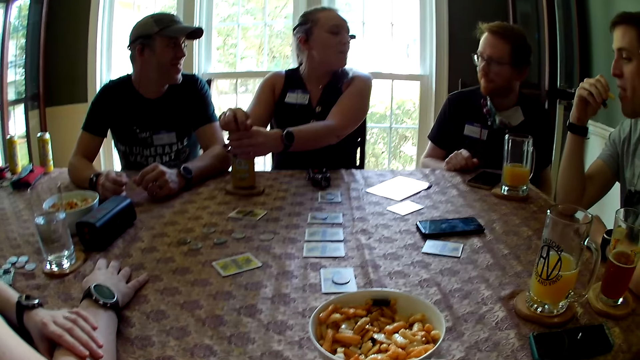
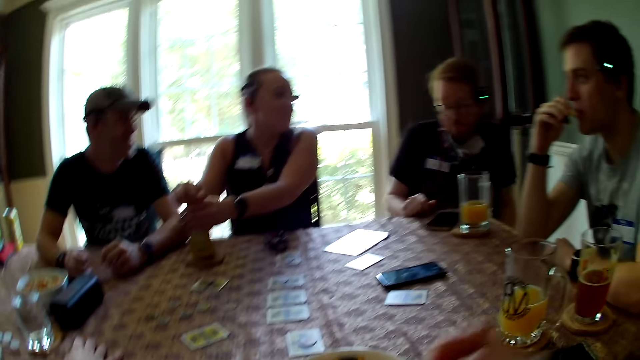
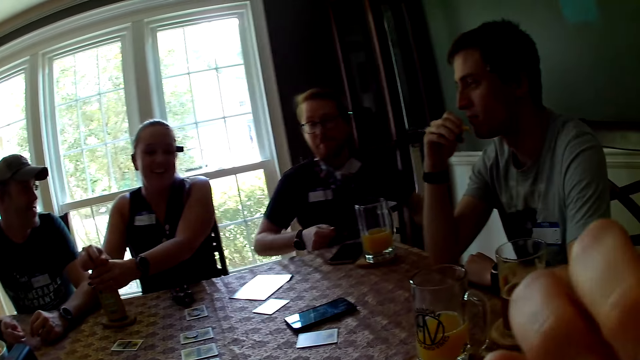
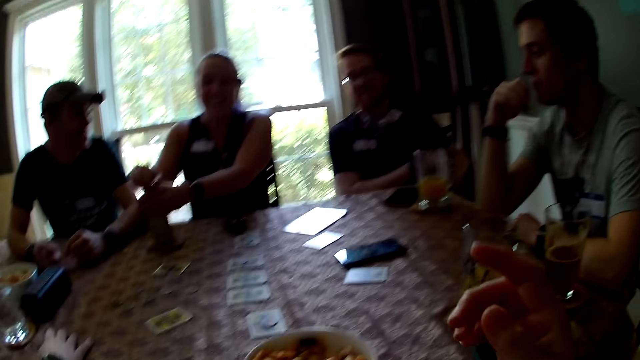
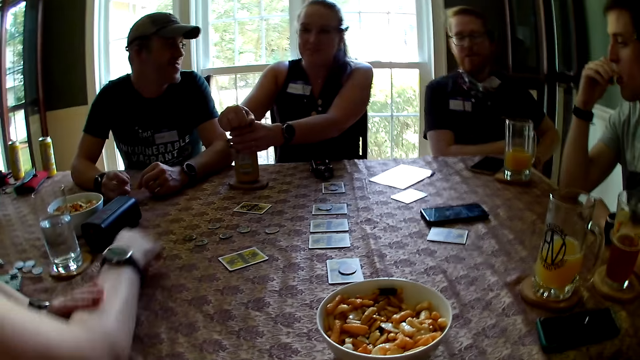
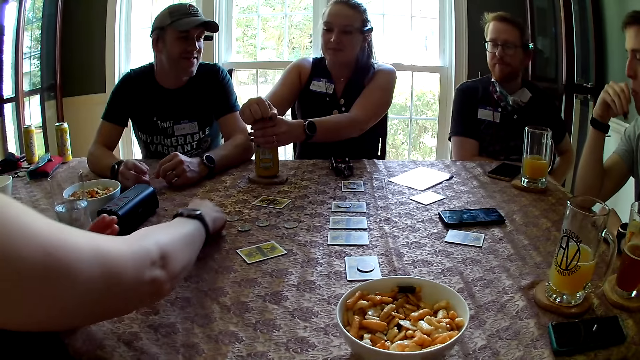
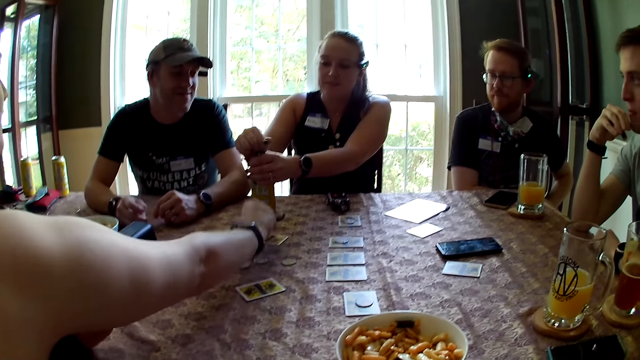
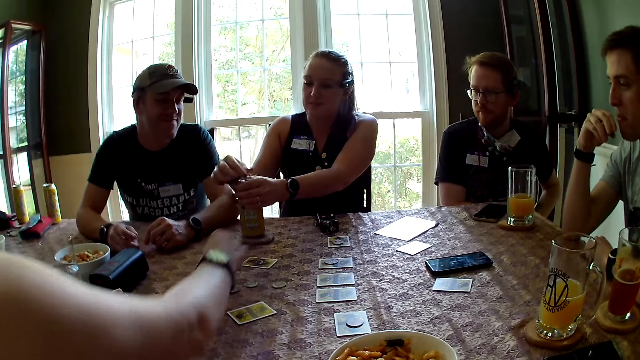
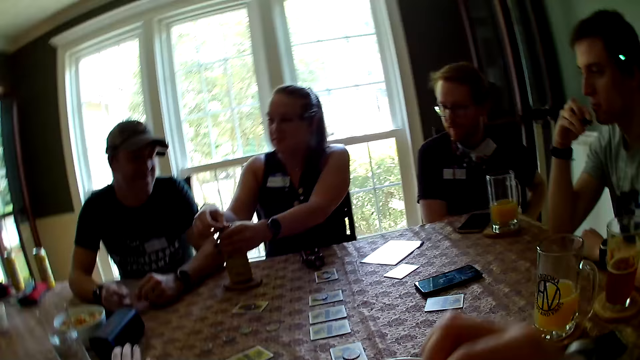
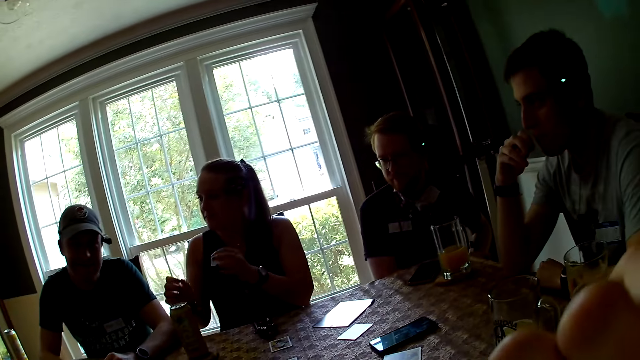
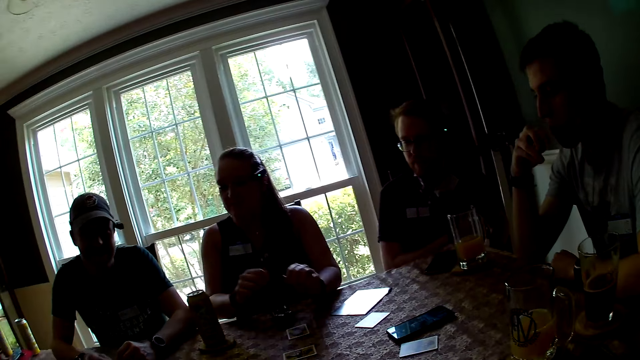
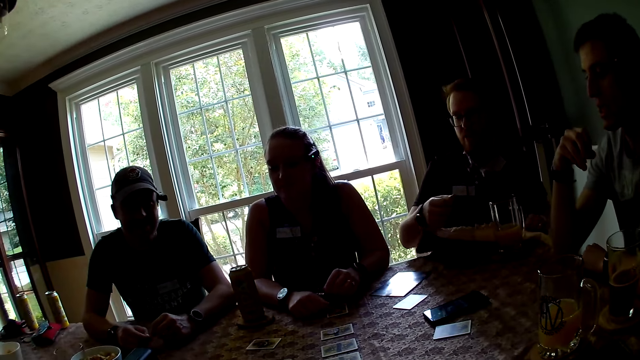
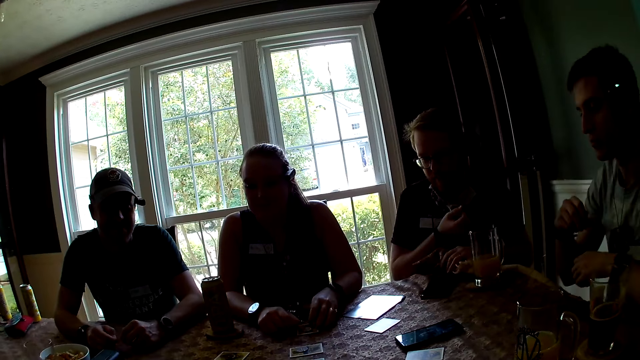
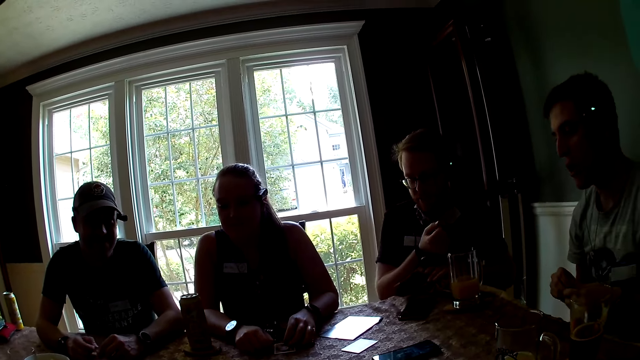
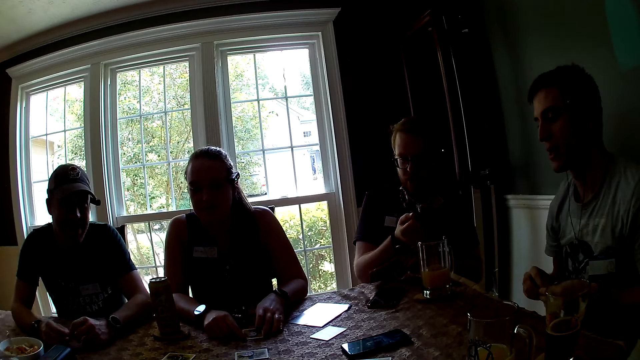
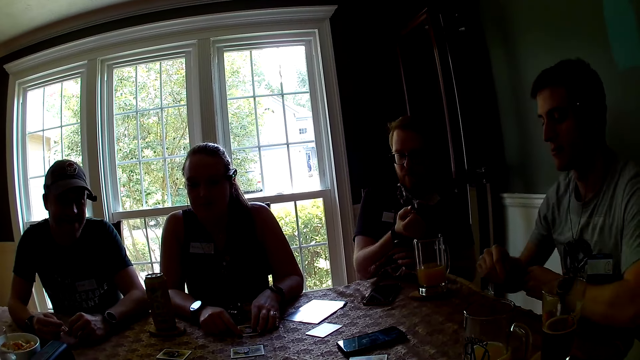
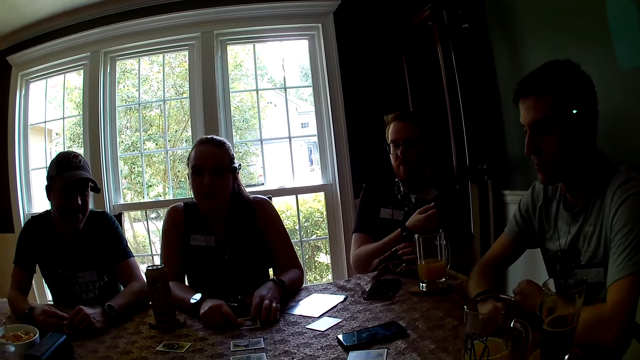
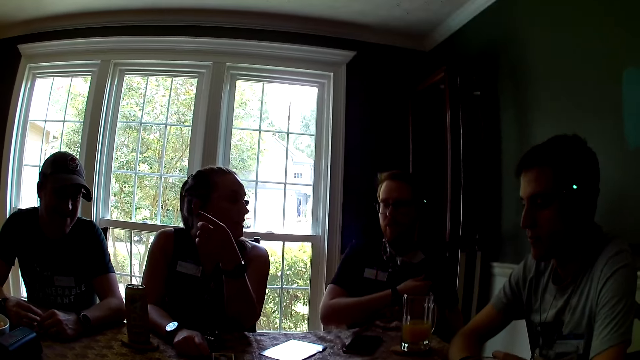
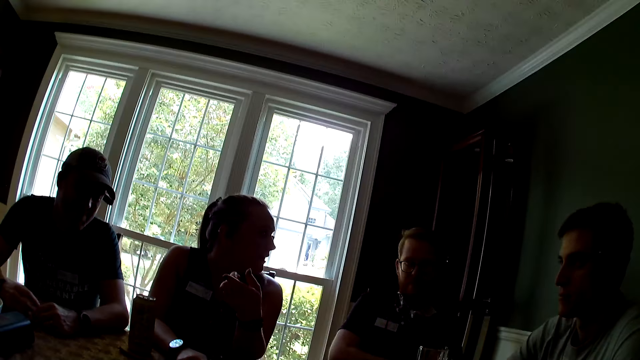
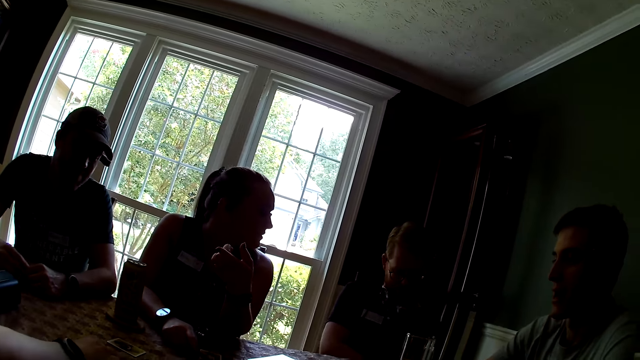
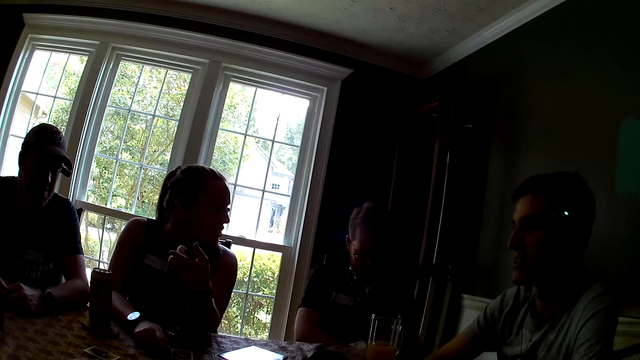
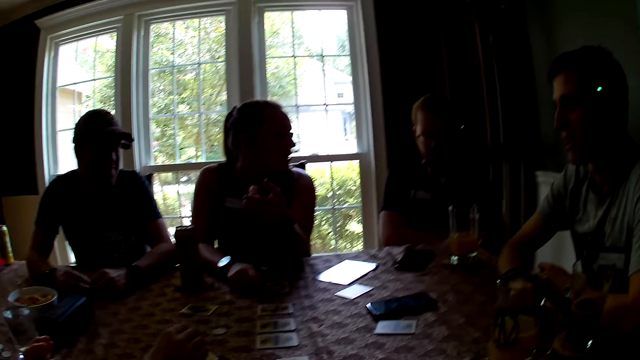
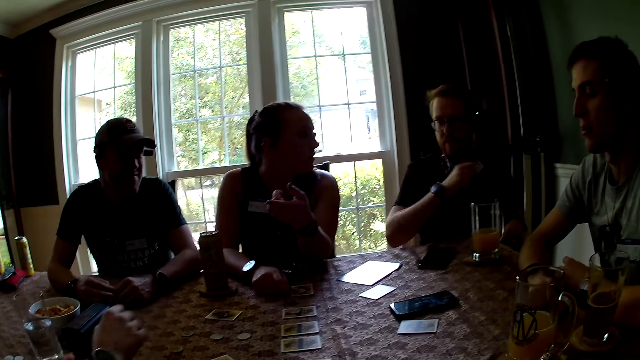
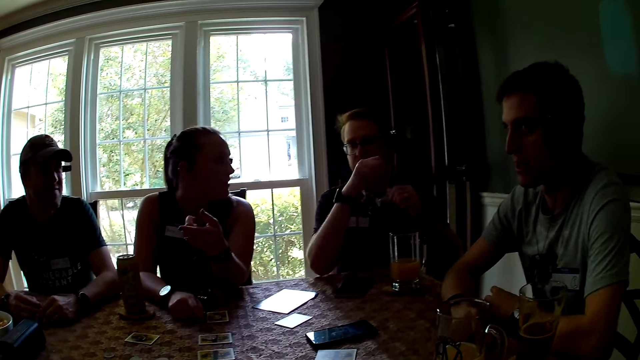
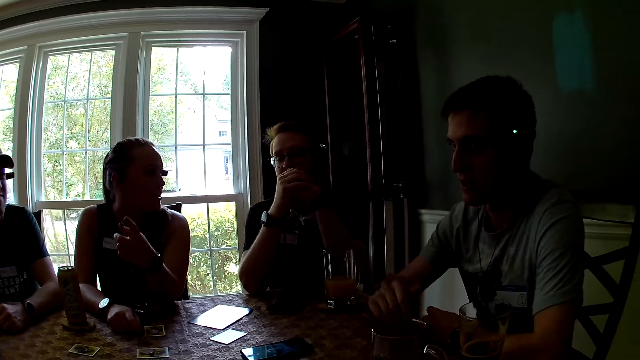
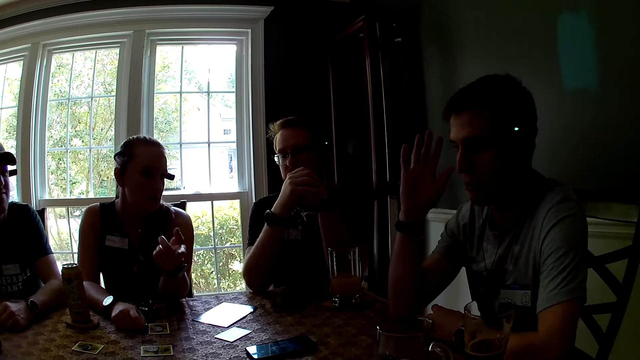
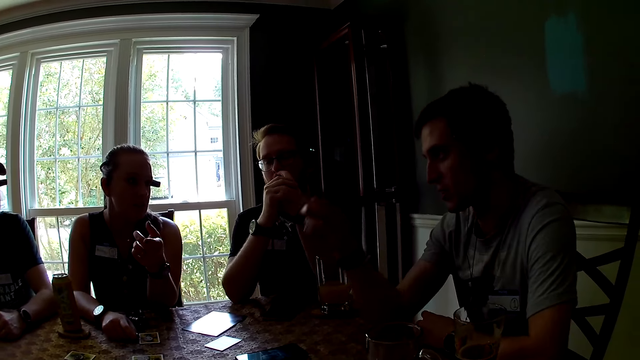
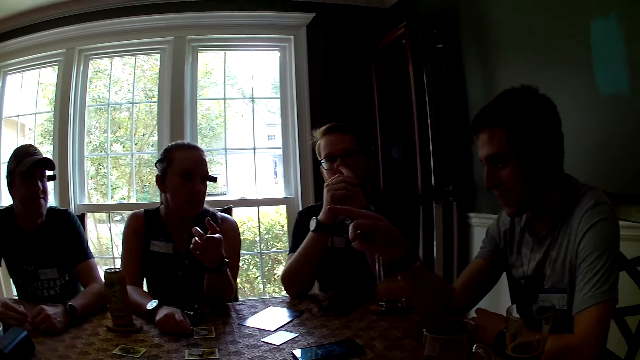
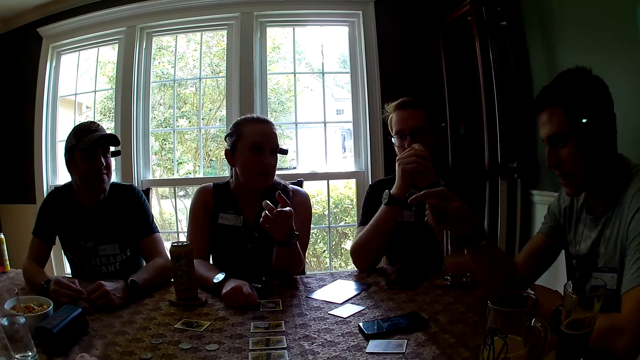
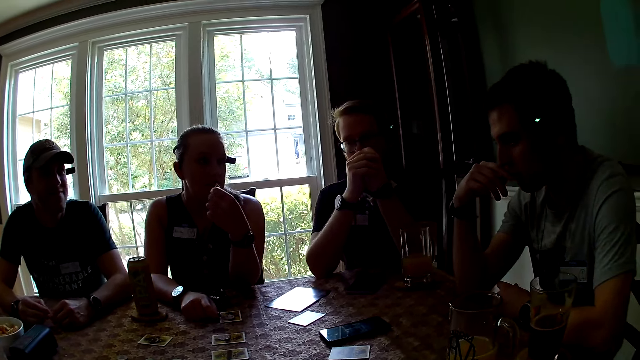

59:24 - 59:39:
The camera wearer lifts a biscuit in her right hand towards her mouth. A man clasps his hands together. Another man eats the biscuits in his right hand. A woman takes a token from the table with her right hand. The first man places both hands on his legs. The woman moves a chip on the table and drops the token in her right hand on a card on the table. The camera wearer lifts a biscuit in her right hand towards her mouth. Another woman places both hands on the table. The first man turns over a table cloth on the table with his right arm and adjusts the table cloth with his left hand. The other woman interacts with the camera wearer. The first man clasps both hands together on the table. The other man interacts with the camera wearer. The first man interacts with the camera wearer.

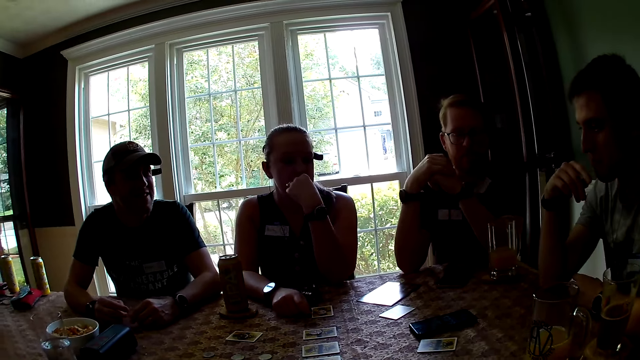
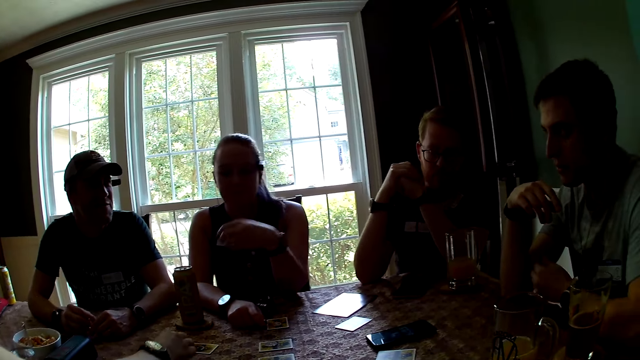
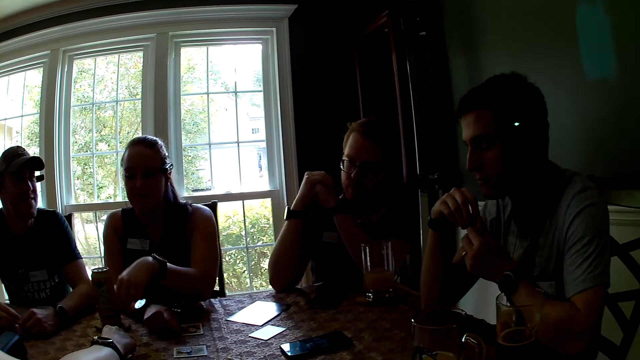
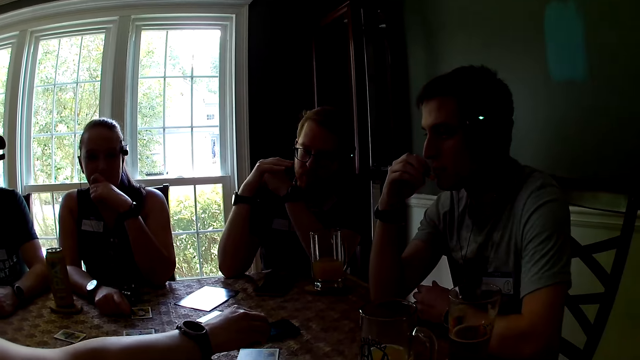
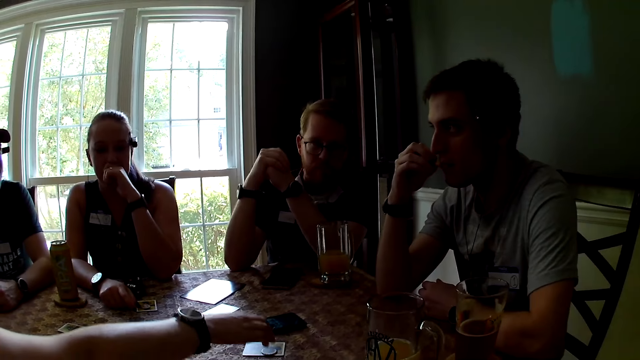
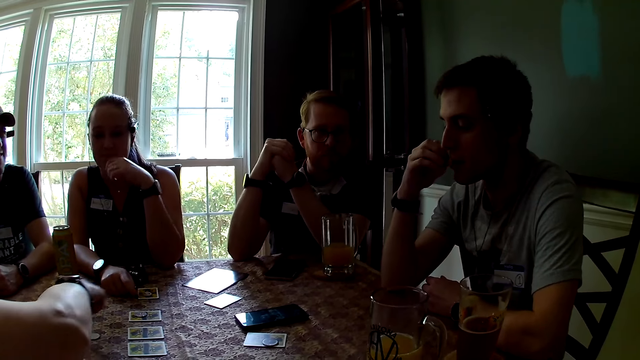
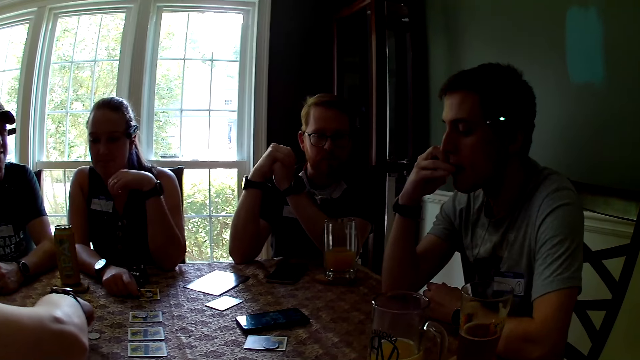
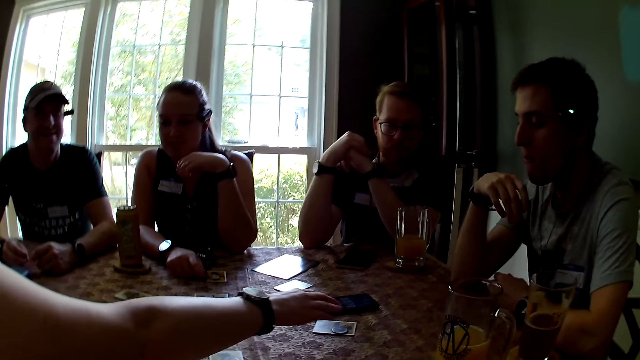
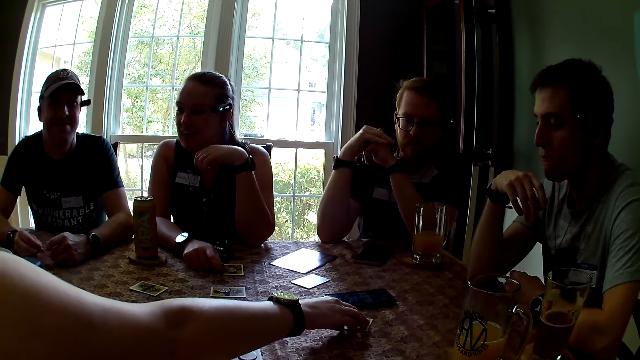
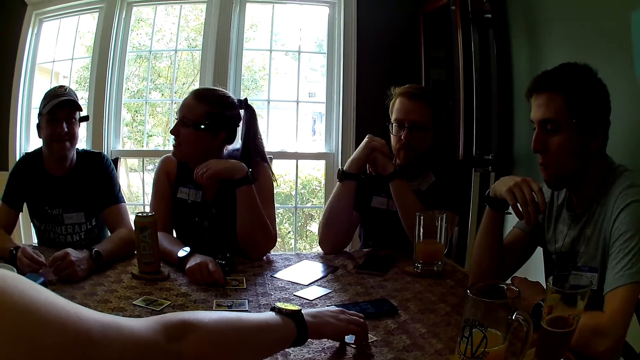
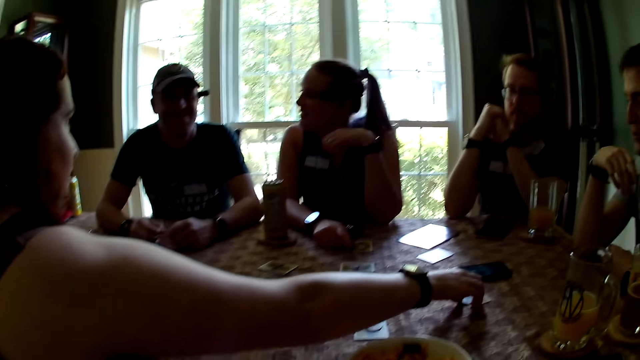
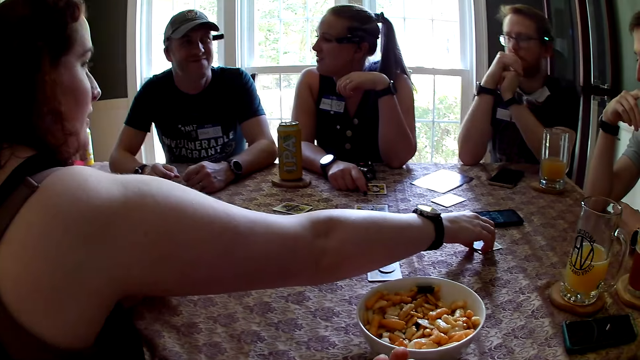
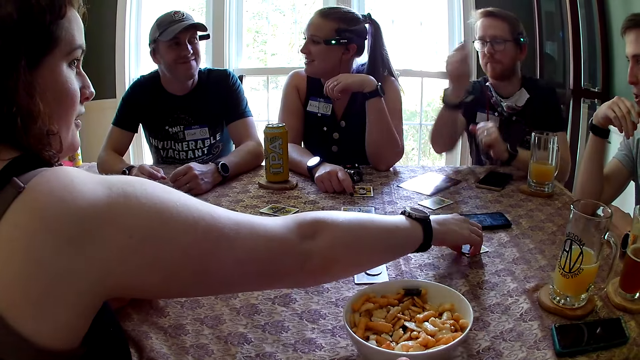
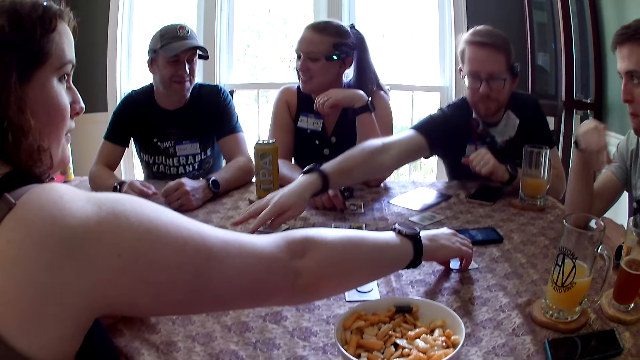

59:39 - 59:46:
A person places a chip on the table. The person touches a card. The person touches the card on the table.
